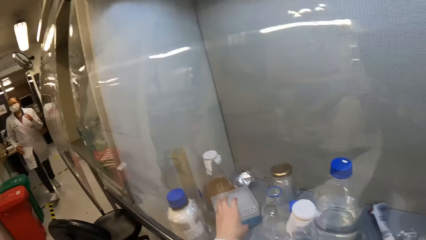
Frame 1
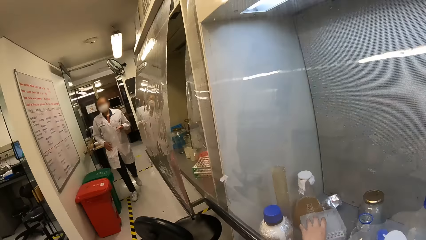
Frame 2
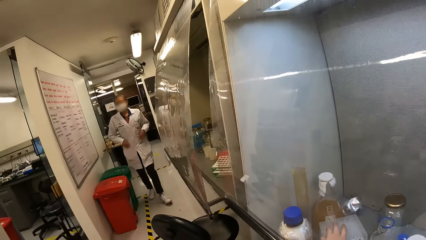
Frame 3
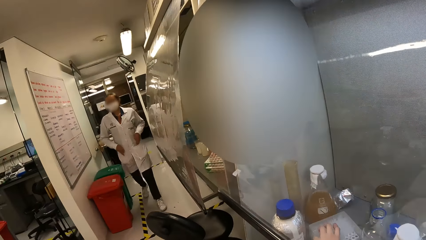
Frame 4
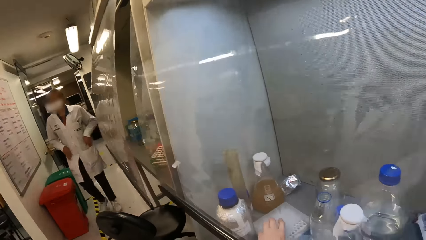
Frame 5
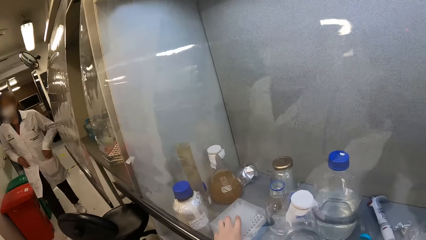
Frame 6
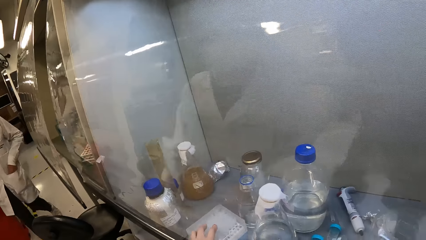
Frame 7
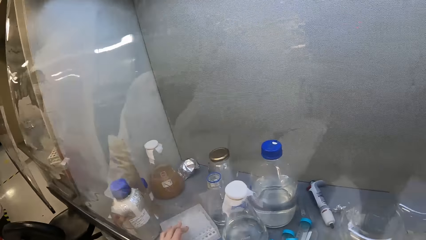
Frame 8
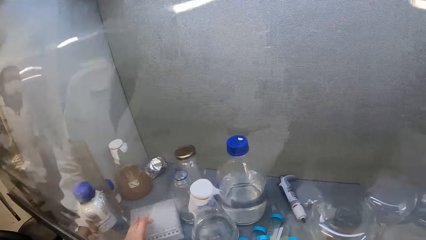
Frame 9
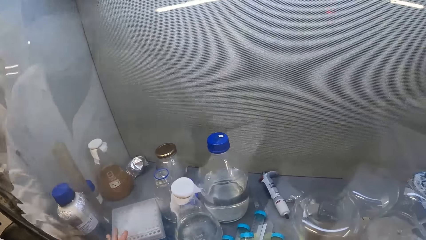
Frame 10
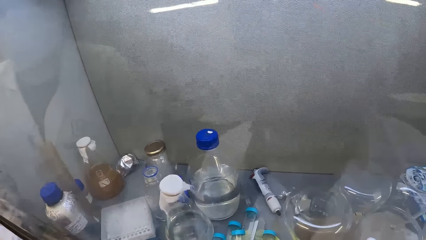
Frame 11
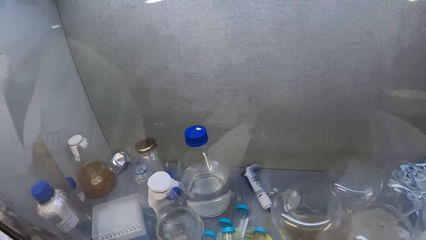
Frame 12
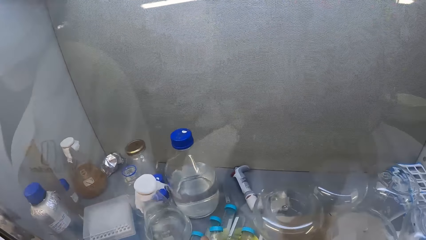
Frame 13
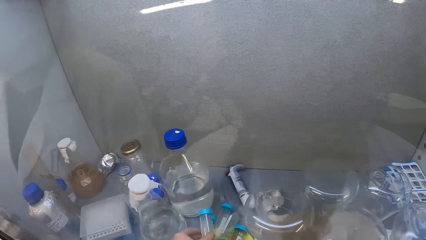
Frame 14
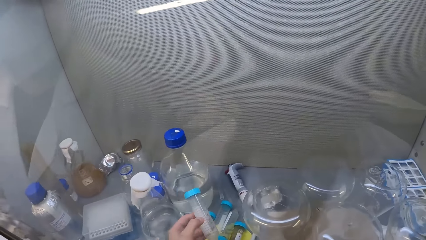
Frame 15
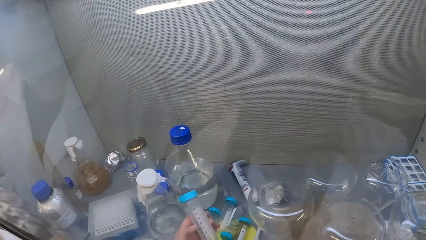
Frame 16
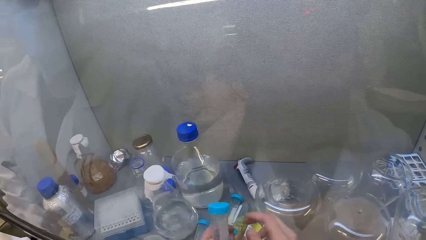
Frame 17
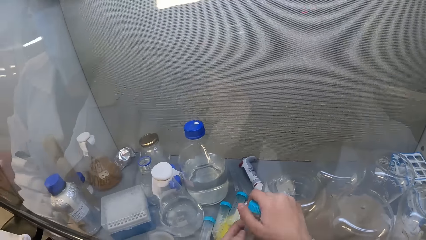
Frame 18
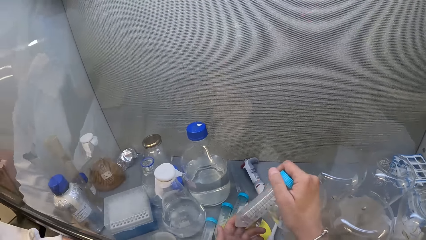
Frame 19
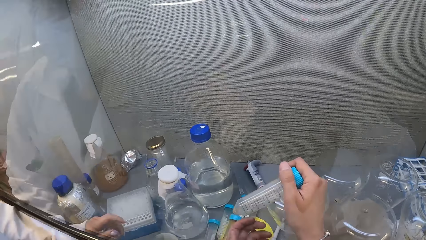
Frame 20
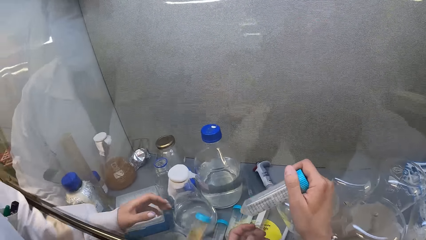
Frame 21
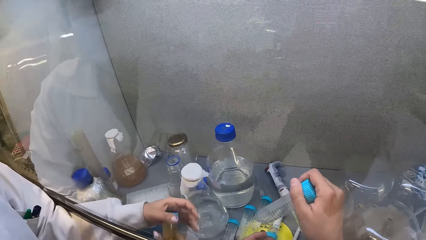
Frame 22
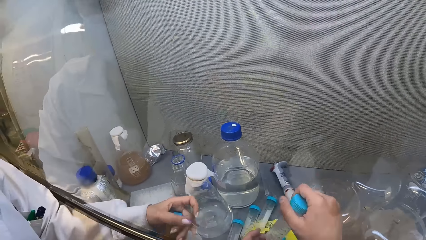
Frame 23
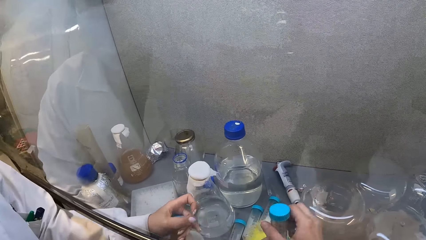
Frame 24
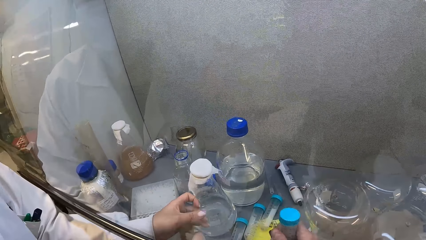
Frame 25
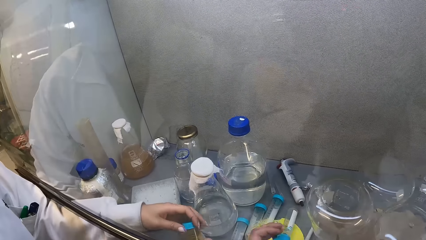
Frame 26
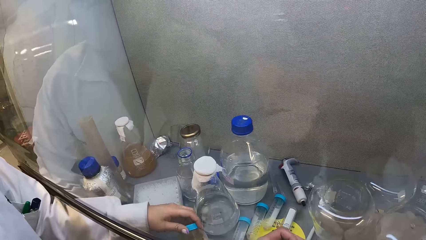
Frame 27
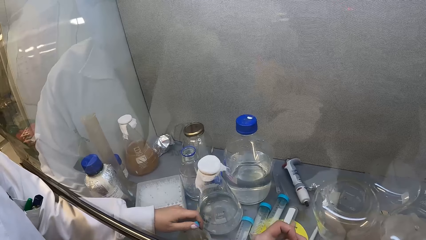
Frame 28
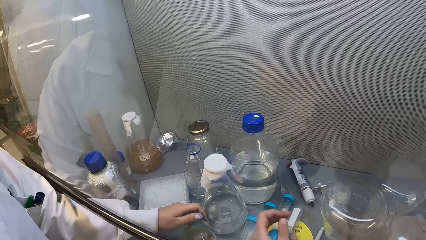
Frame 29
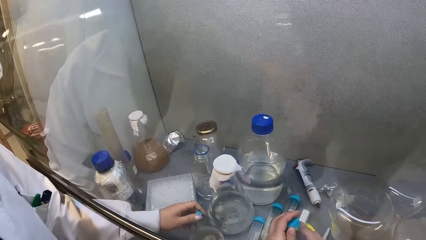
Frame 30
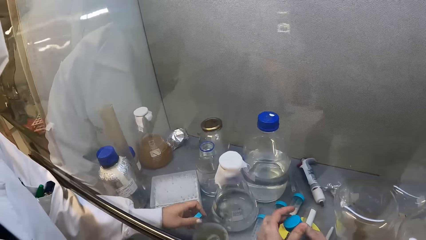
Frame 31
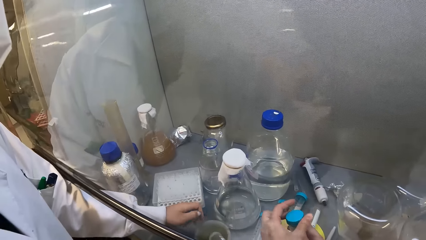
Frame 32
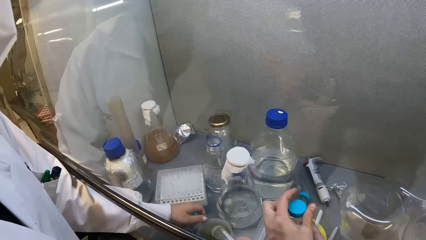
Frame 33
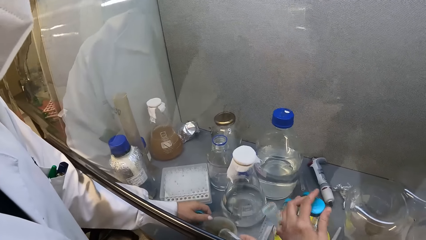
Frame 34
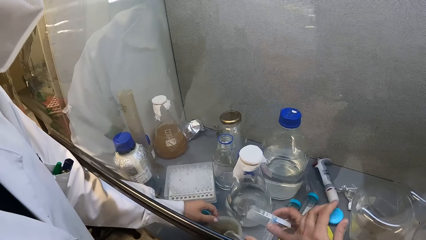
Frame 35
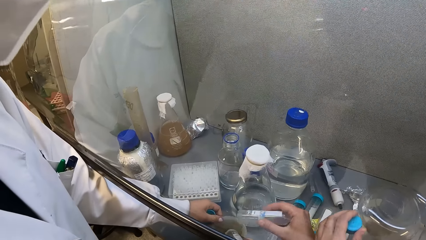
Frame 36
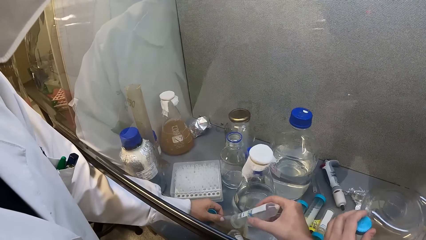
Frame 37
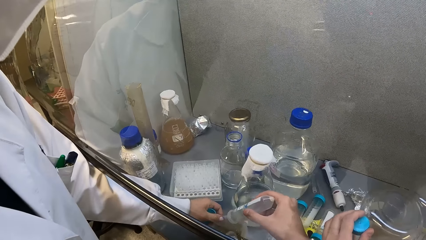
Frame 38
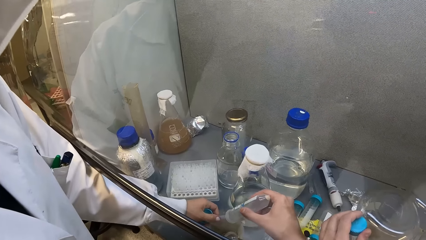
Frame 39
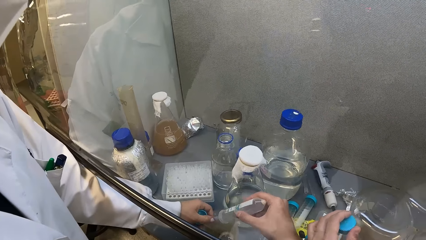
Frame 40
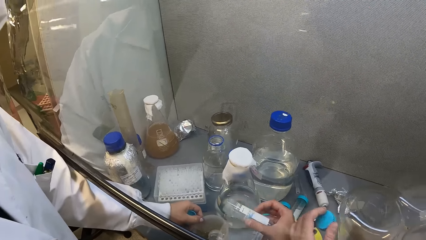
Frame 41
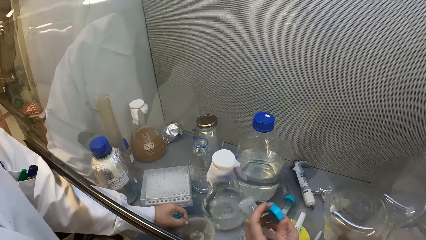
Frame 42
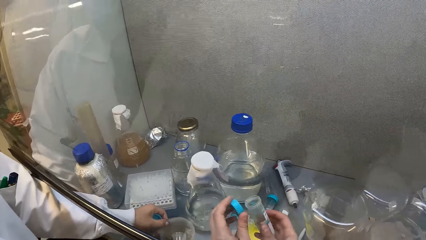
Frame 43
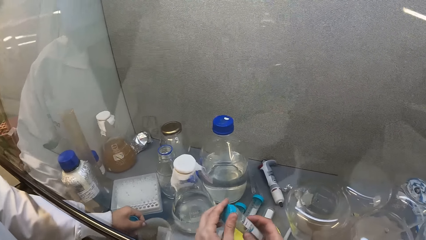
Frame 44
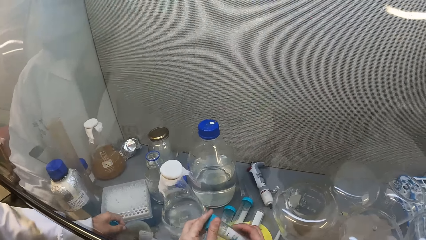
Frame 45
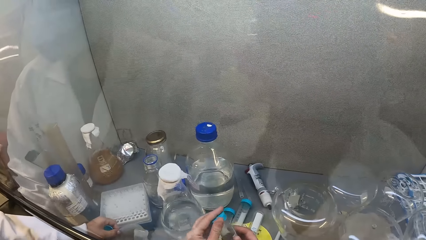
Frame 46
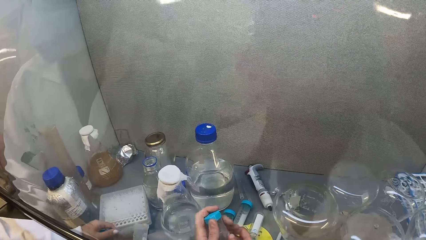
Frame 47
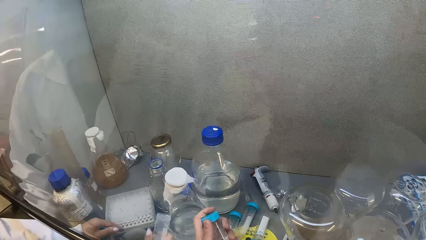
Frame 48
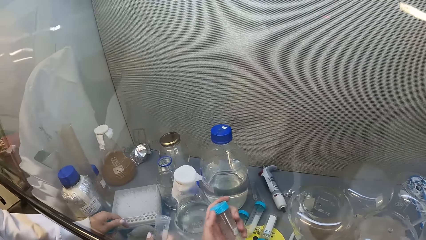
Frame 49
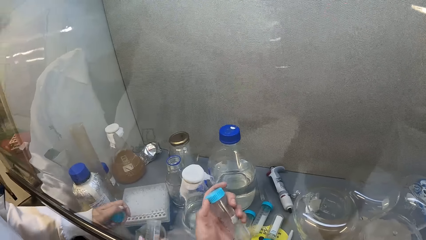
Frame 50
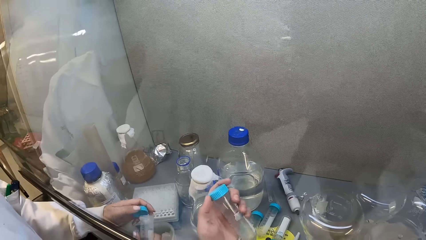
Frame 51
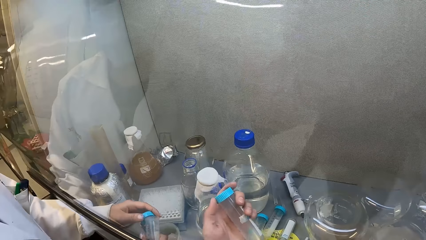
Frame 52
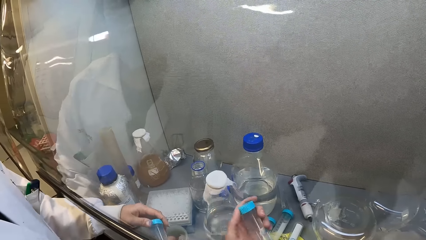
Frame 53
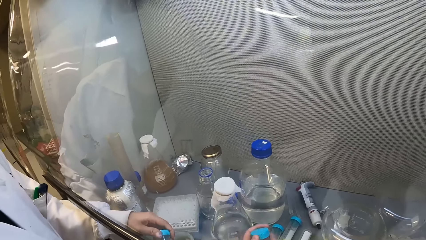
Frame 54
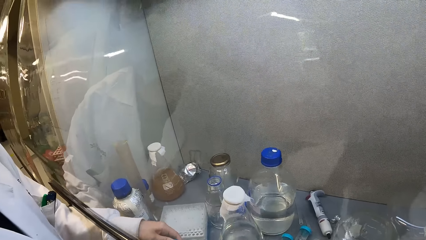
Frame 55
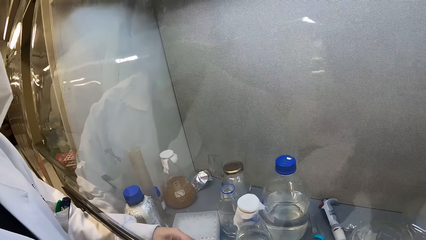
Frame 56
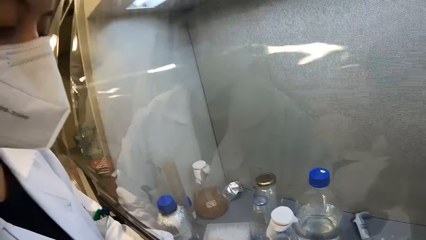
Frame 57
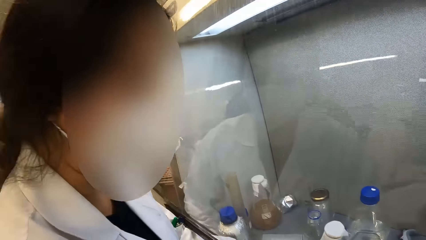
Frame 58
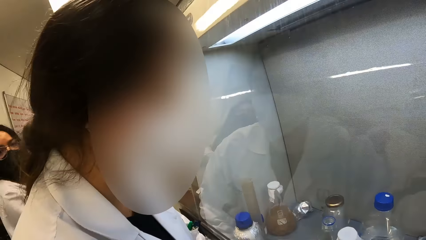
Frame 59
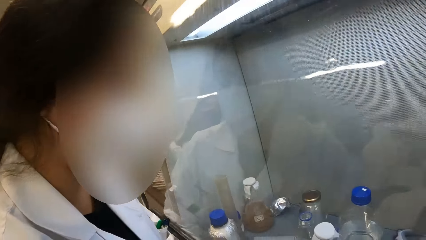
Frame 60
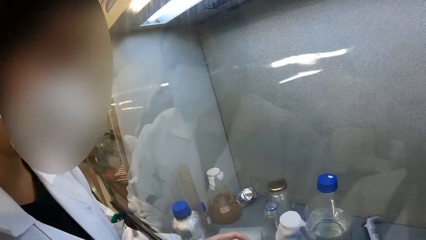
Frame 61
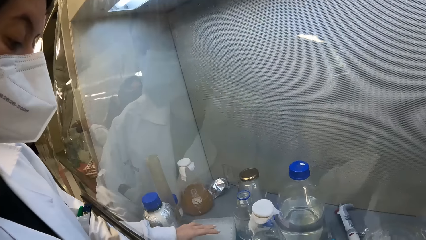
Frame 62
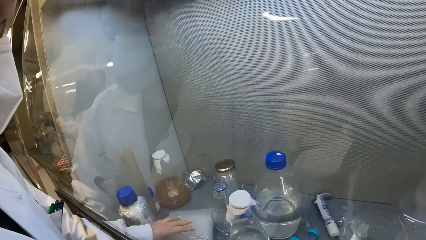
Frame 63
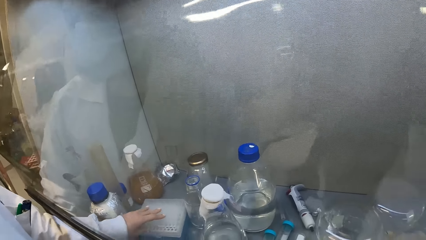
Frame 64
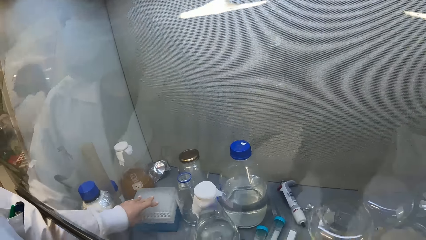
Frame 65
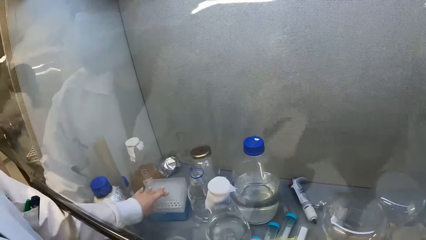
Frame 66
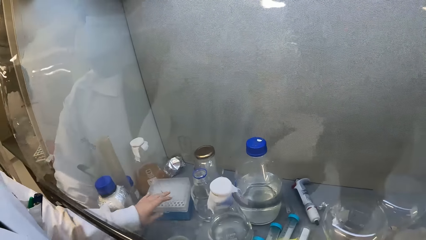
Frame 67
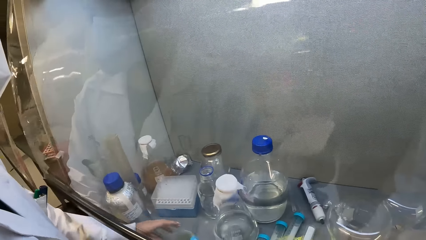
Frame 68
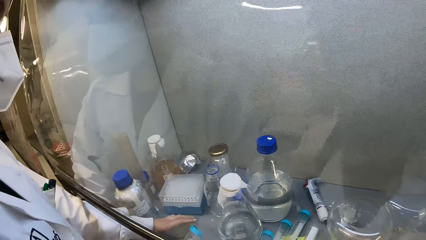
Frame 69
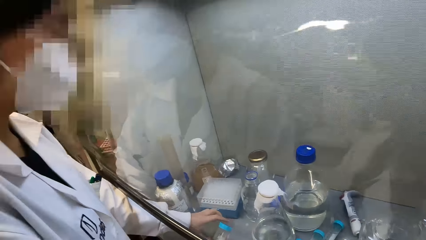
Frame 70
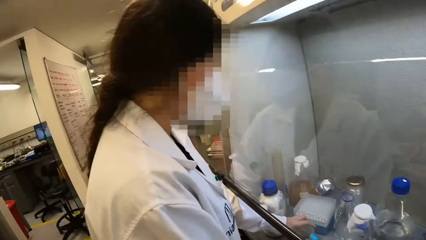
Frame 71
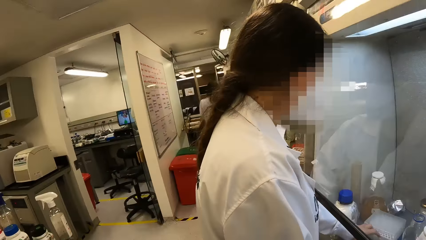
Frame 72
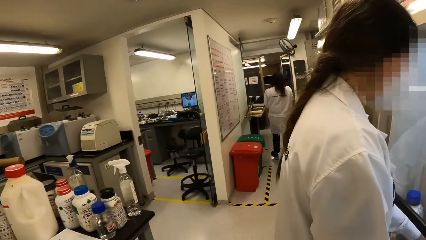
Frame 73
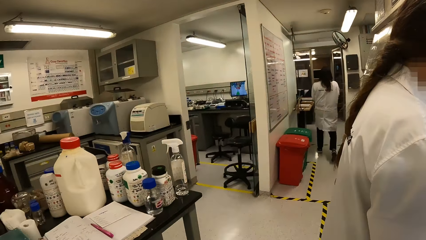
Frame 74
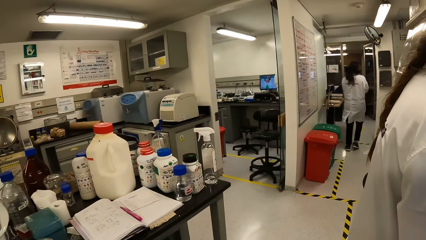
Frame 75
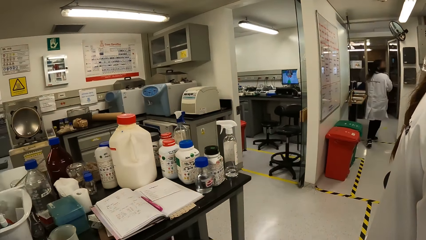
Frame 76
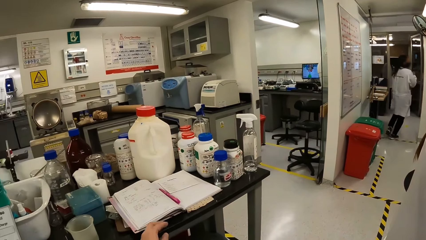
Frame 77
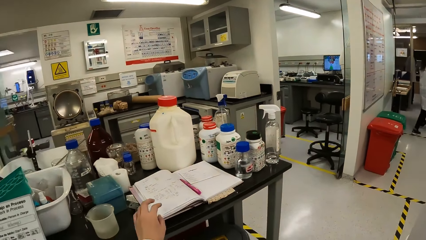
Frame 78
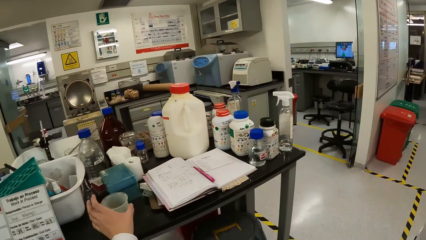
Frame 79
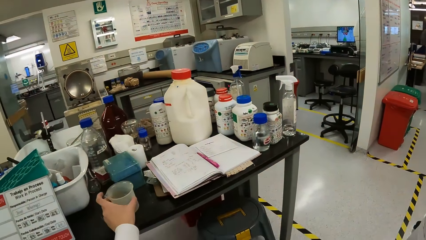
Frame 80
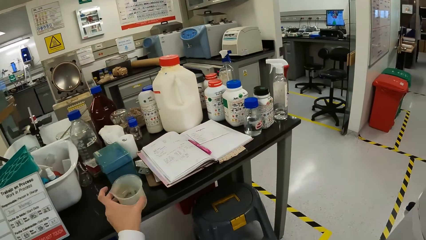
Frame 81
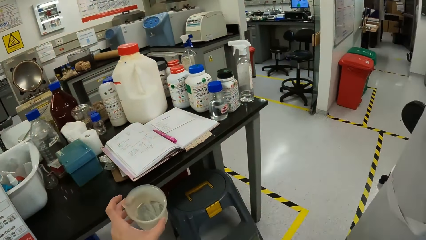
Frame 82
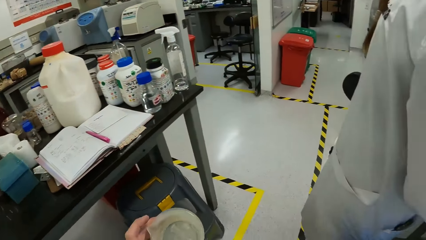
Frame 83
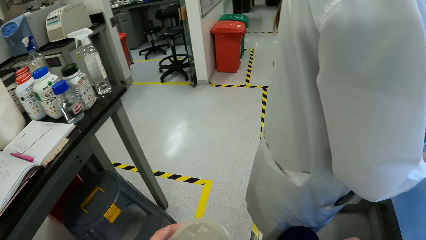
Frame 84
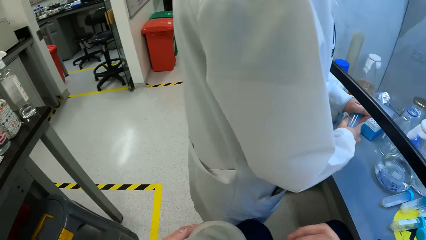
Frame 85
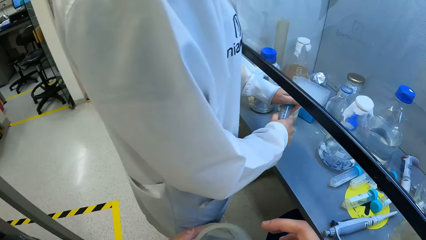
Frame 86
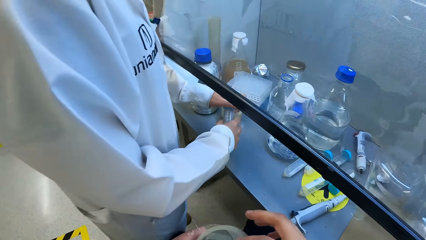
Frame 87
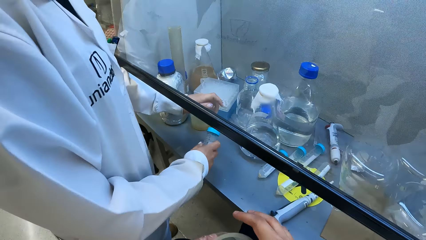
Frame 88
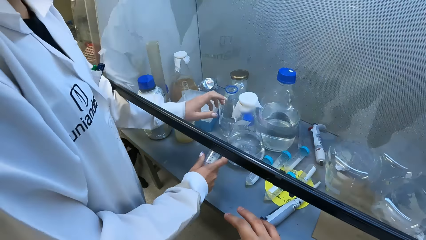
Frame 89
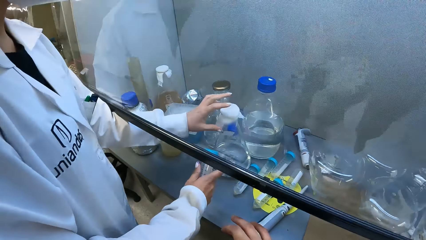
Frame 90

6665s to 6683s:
The camera wearer moves the test tube holder. They pick up a tube. They look at the test tube. A lady opens the test tube lid and puts the liquid in the beaker. The camera wearer opens the lid of the tube. They drop the remaining liquid substance into the container. They close the test tube with the lid. The lady closes the test tube with the lid and moves the test tube holder. The camera wearer looks around the laboratory. They pick up the beaker from the table.
